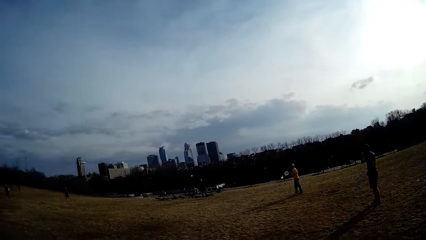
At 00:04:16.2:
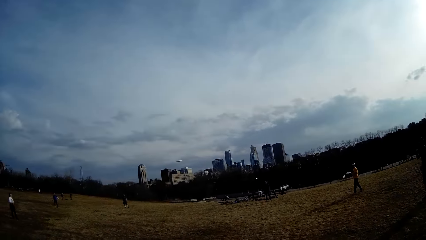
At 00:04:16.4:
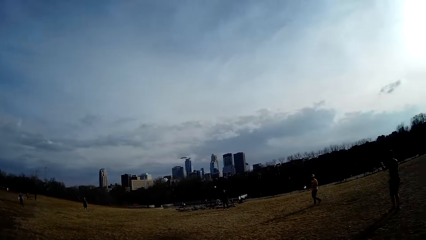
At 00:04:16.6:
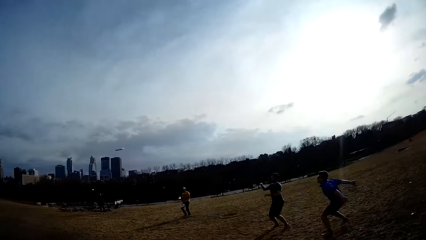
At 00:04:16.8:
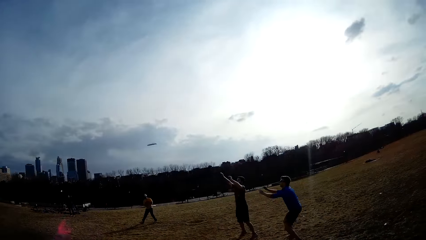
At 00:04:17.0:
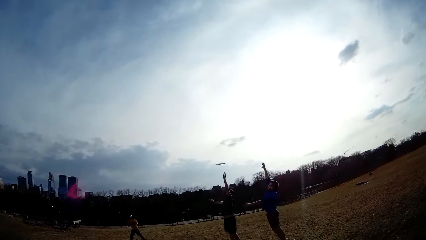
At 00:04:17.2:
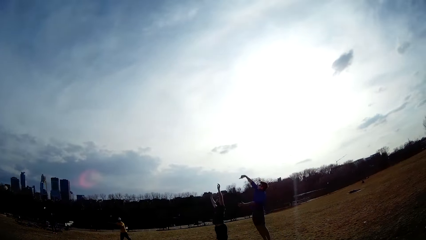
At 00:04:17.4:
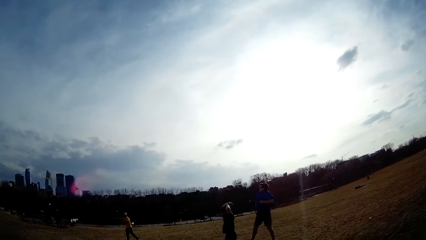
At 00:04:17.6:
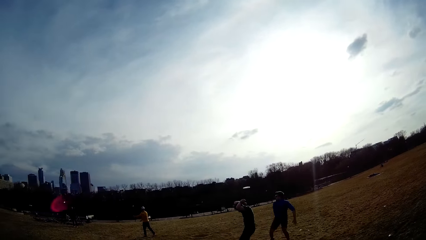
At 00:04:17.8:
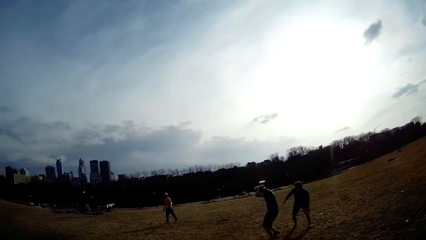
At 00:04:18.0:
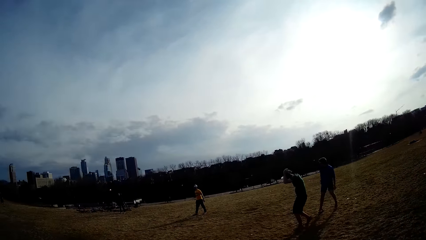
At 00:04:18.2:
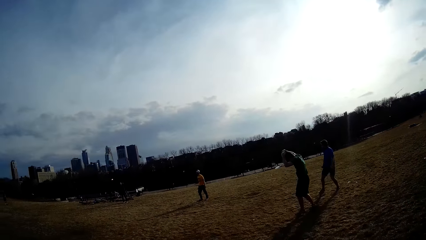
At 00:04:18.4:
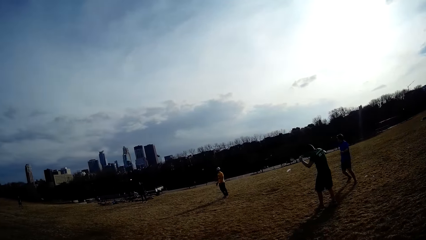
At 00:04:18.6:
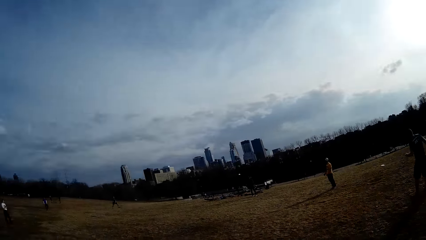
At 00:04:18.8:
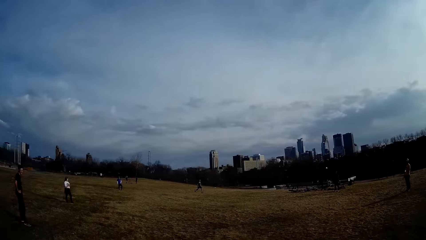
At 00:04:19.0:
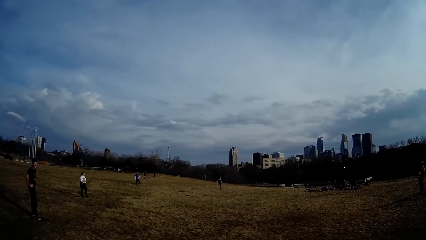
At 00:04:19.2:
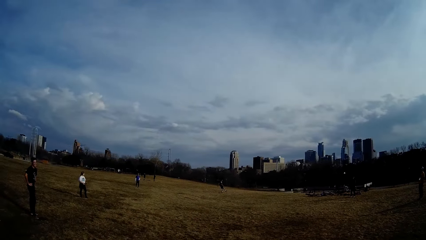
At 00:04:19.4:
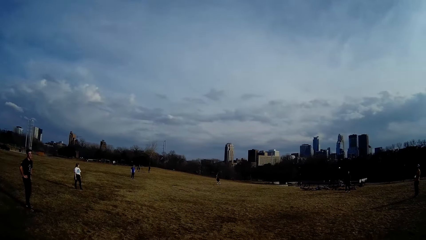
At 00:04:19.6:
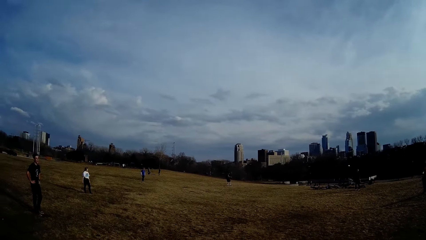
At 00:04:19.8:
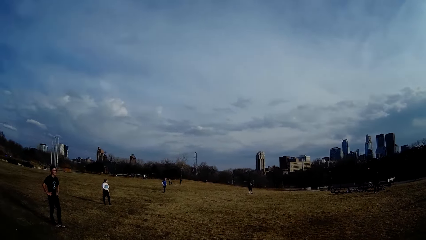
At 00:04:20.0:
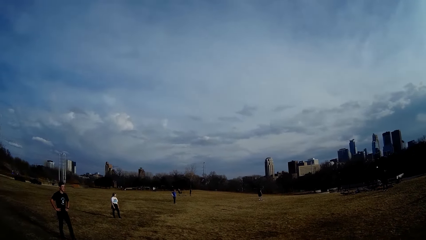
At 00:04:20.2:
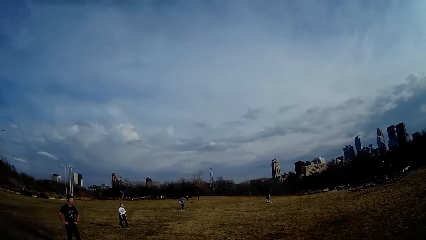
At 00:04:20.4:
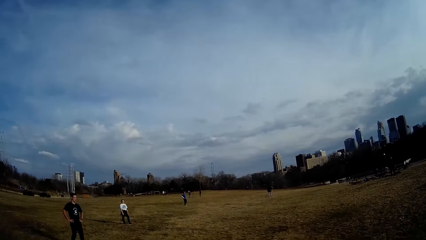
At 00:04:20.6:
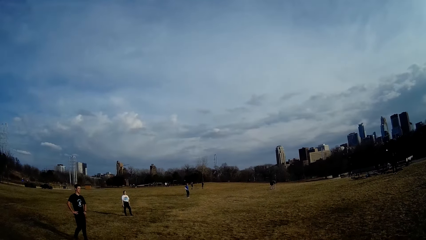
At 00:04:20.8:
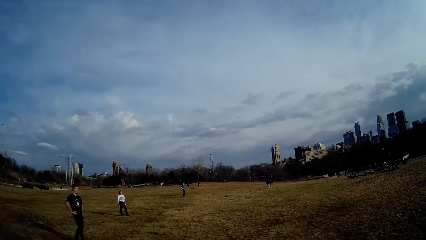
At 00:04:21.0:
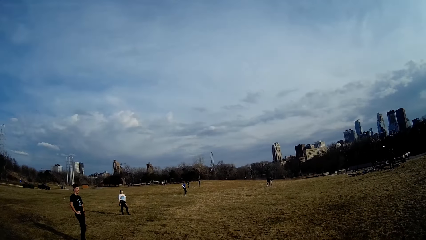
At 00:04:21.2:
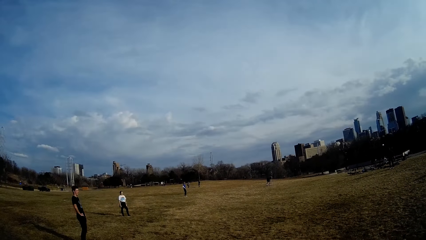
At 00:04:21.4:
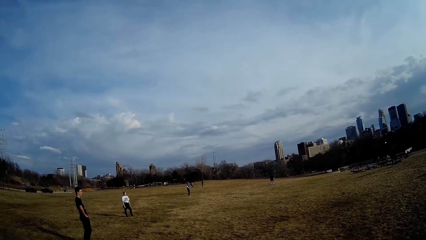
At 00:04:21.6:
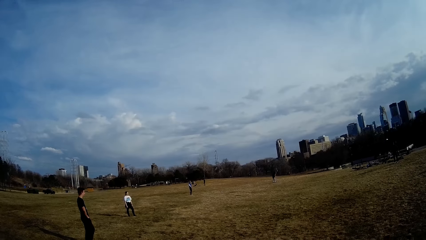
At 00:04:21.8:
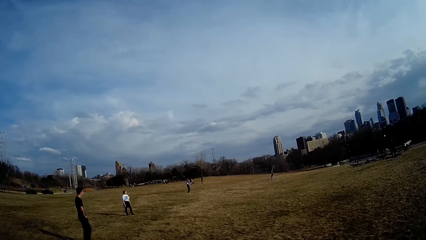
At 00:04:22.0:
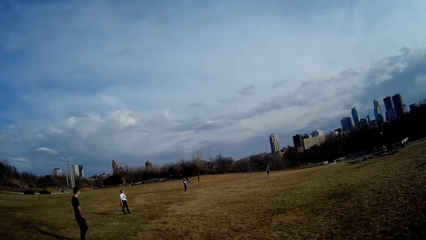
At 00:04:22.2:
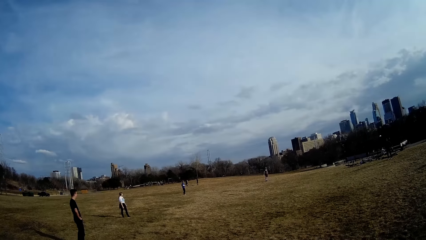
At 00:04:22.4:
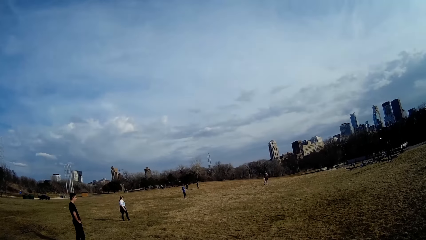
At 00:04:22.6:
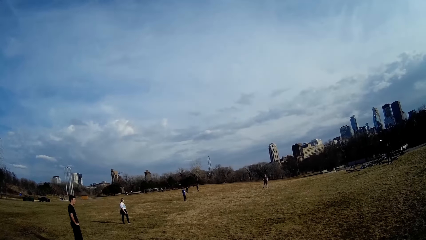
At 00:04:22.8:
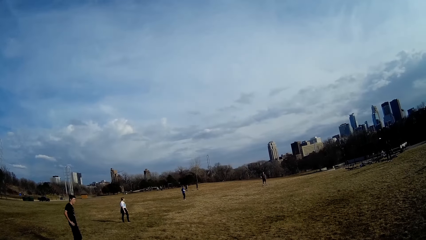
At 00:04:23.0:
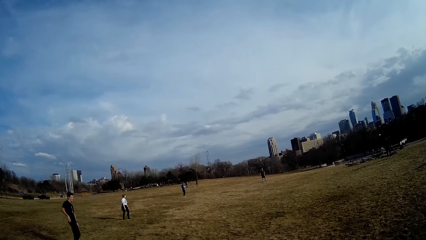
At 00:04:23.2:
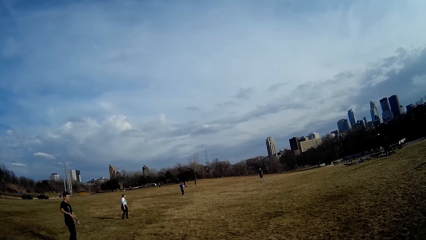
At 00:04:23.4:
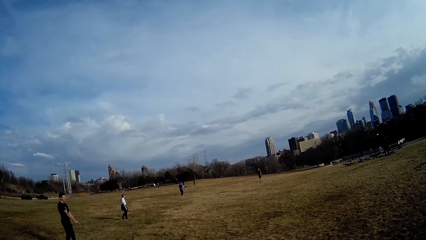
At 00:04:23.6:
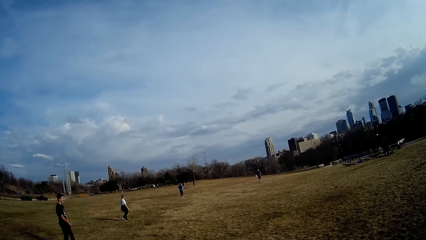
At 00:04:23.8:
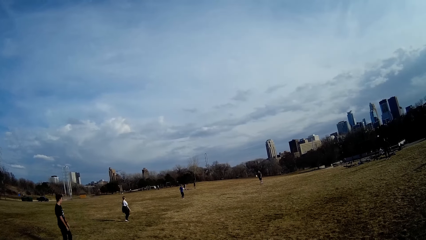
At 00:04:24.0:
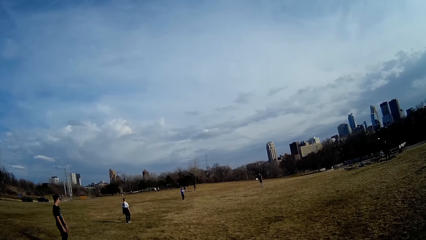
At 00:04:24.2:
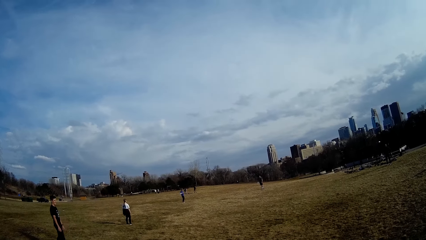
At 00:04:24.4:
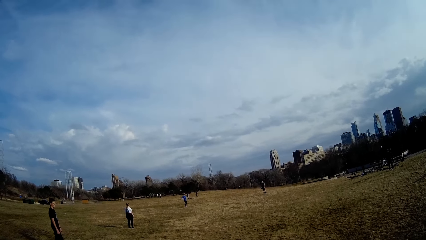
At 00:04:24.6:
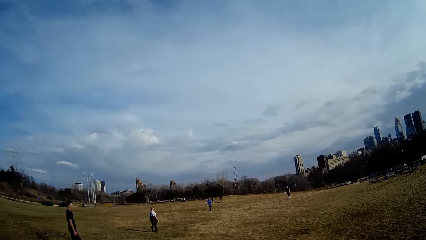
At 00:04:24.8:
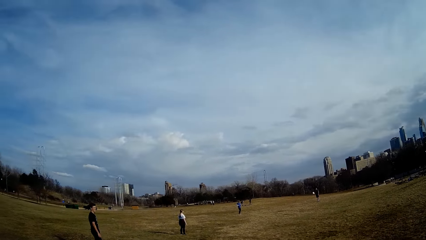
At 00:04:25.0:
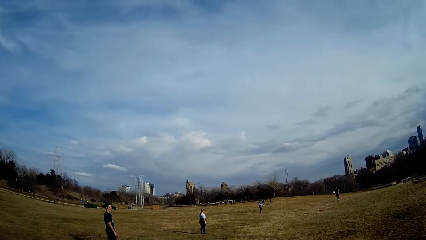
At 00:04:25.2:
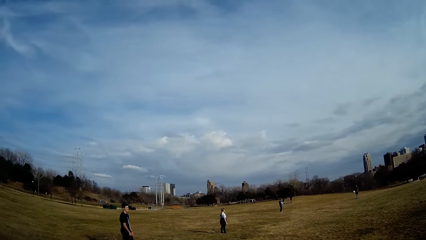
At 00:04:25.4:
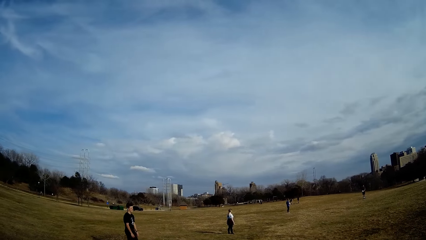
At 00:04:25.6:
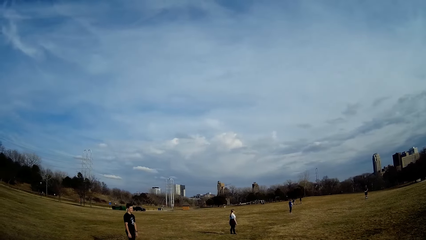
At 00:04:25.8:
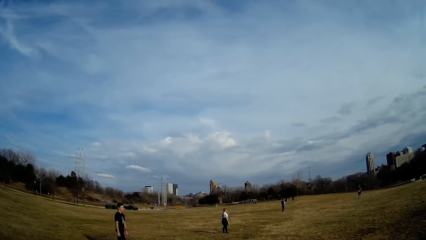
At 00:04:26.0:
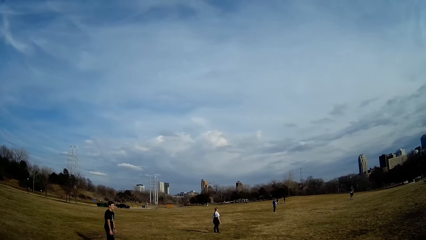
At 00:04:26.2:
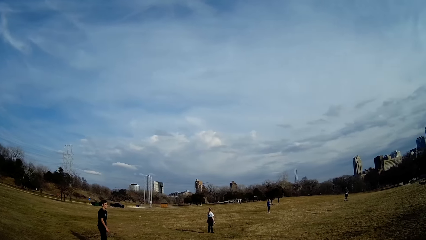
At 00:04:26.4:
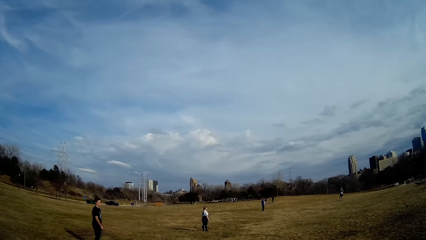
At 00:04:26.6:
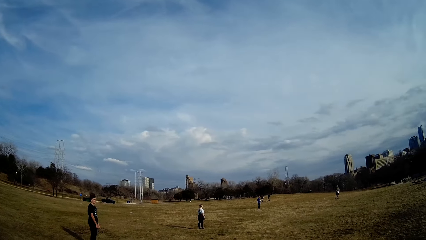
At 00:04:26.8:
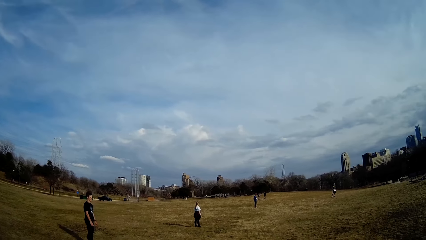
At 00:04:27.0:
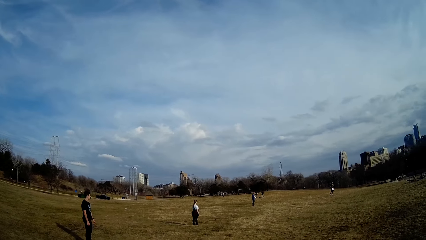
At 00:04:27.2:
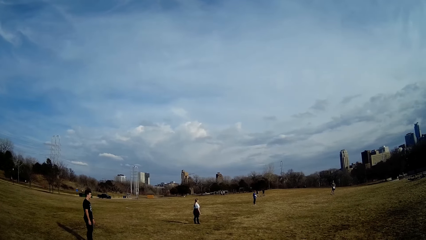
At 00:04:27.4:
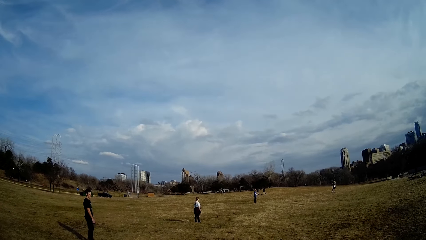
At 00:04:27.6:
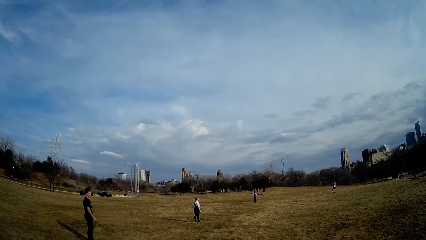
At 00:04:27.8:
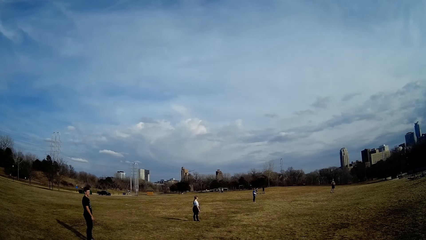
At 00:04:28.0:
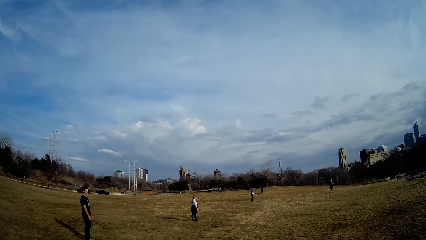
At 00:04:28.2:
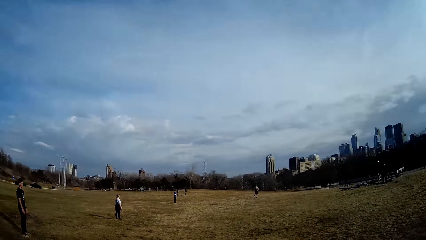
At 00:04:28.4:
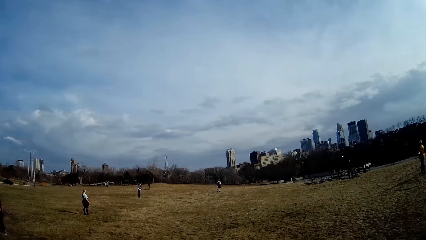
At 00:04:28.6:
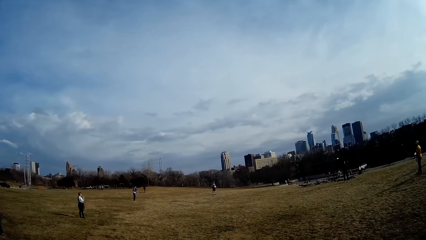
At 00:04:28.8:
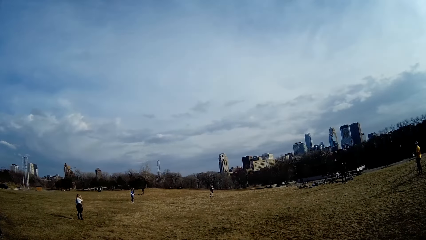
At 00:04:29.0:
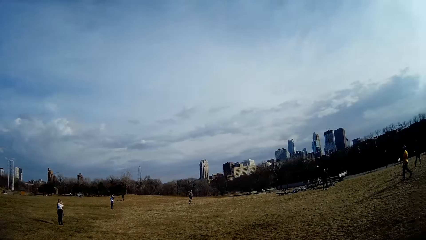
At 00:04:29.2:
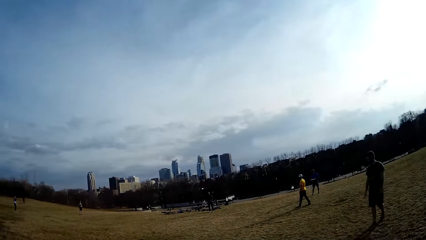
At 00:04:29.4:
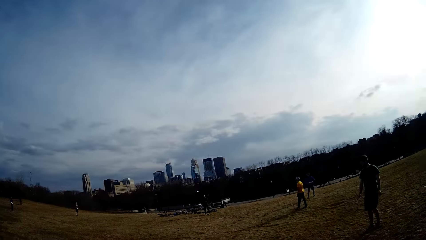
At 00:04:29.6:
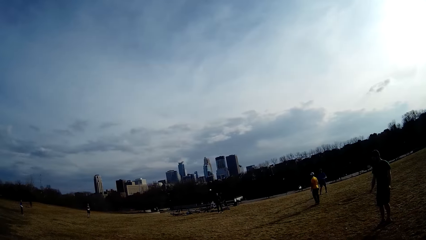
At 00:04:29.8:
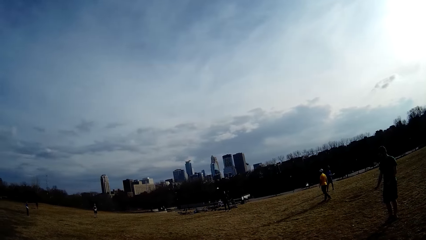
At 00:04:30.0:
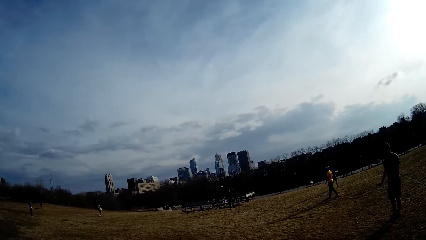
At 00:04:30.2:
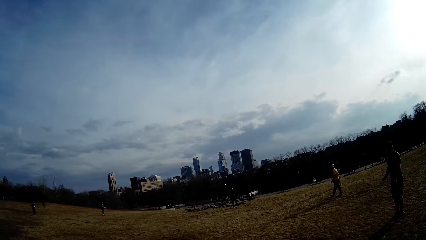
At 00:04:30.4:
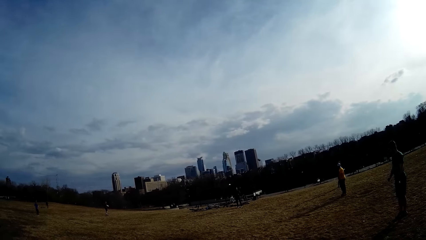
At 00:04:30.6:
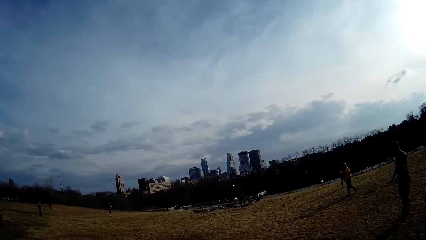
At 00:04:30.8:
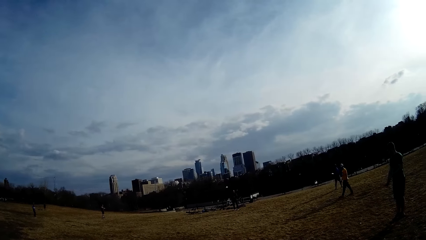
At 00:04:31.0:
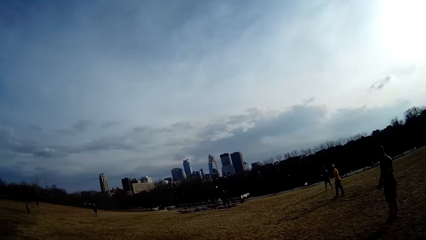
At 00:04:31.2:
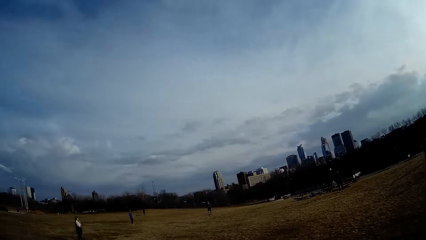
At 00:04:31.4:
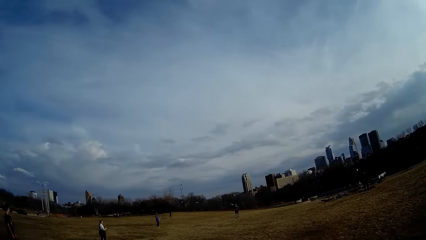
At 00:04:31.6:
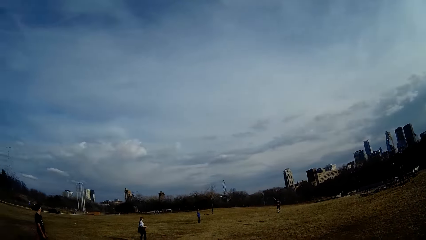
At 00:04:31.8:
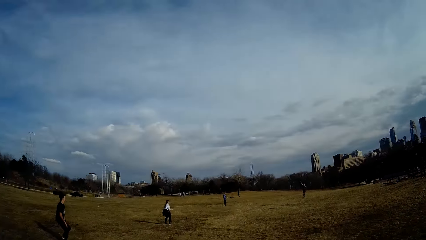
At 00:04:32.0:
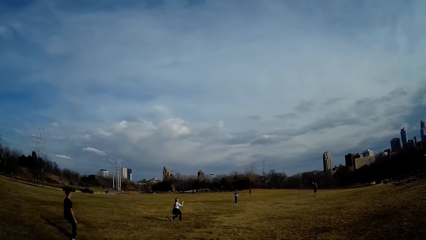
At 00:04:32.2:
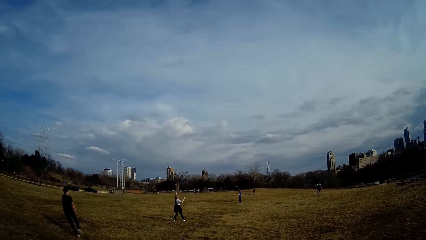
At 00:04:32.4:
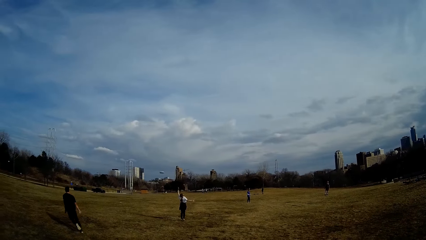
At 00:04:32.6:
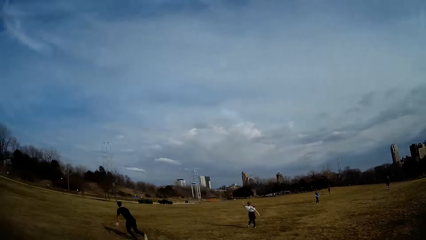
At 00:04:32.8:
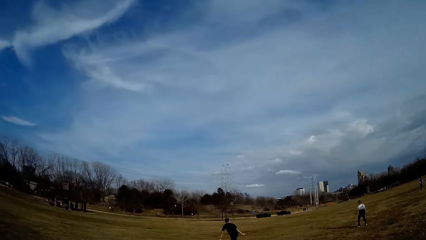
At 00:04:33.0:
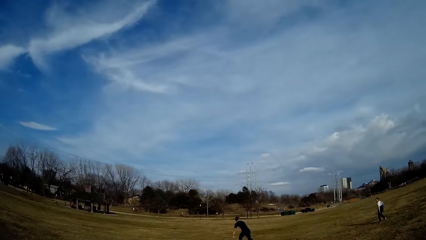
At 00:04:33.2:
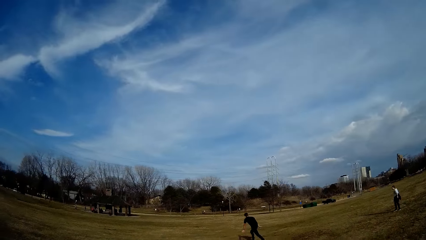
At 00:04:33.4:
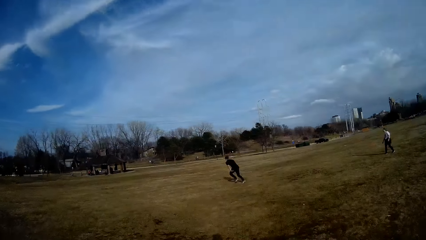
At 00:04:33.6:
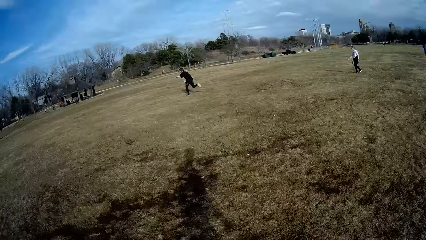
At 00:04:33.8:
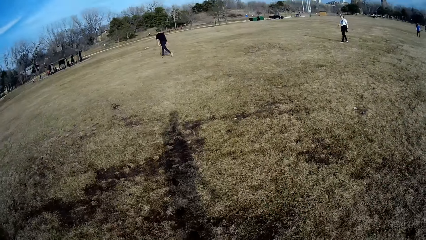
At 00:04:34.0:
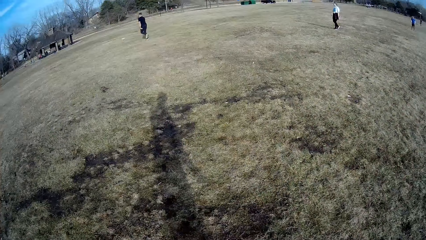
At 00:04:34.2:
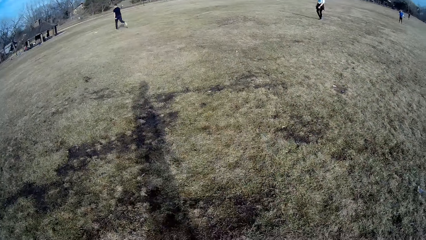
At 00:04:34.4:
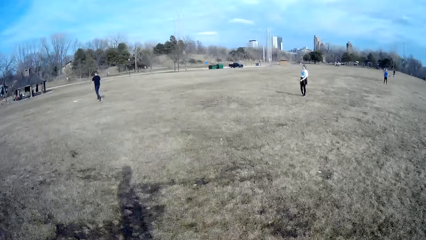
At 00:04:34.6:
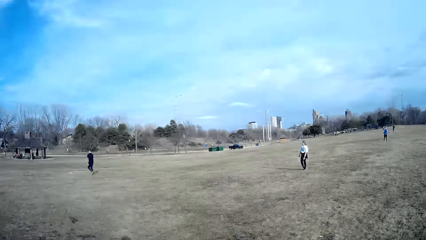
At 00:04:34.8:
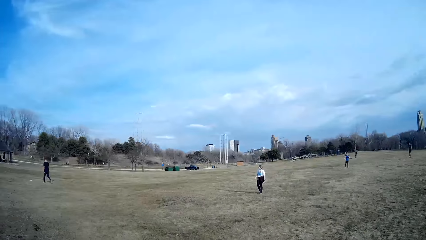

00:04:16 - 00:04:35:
A man and another man try to catch a ball in the air. A woman tries catching the ball in the air. Another man pursues after the ball.
